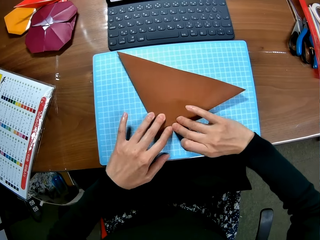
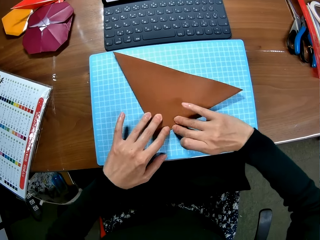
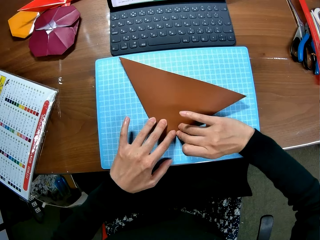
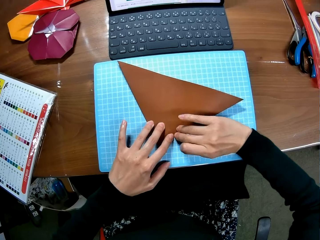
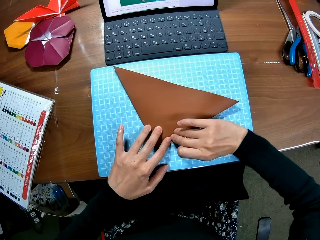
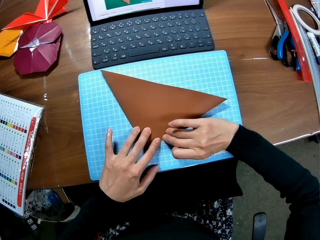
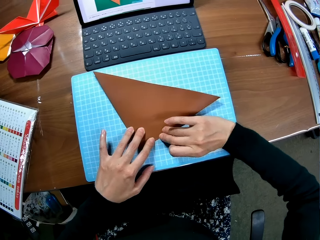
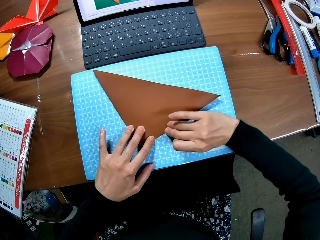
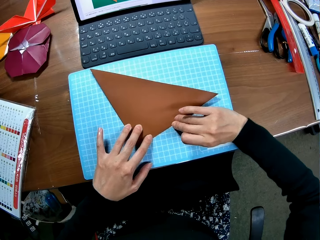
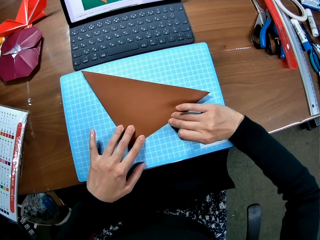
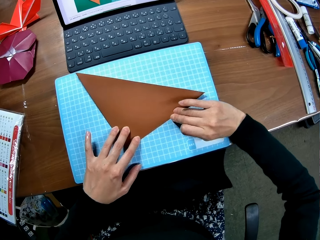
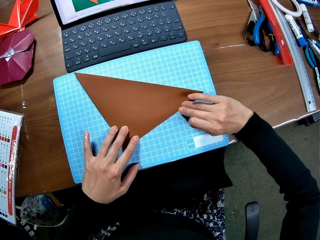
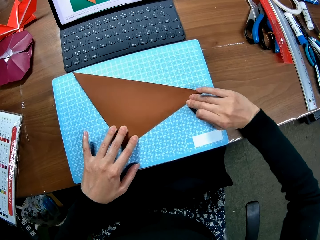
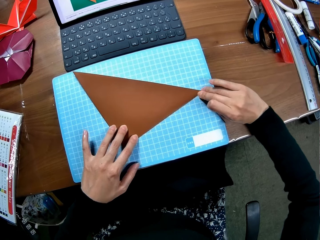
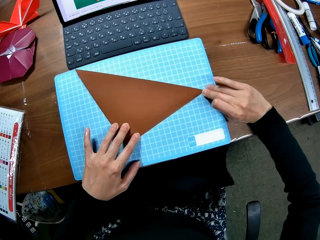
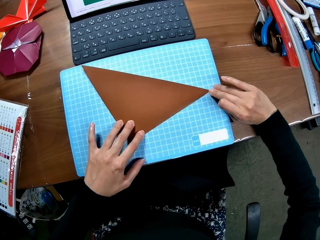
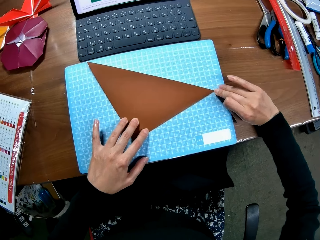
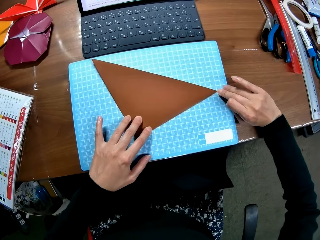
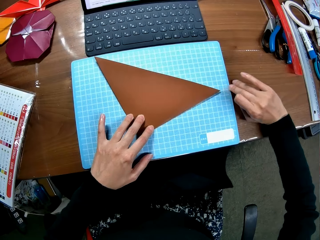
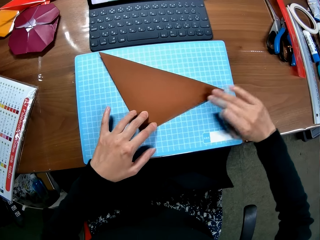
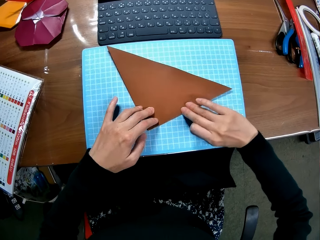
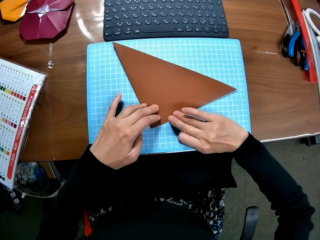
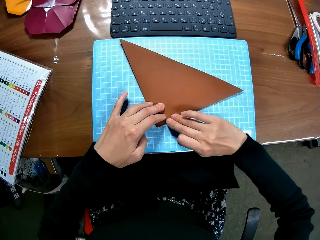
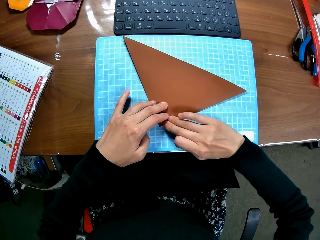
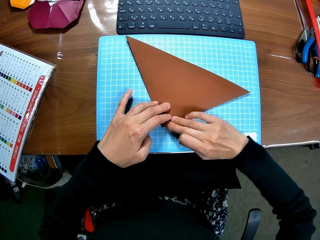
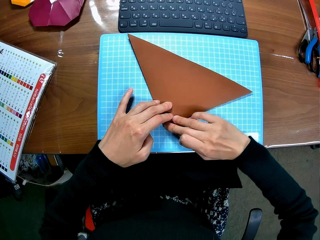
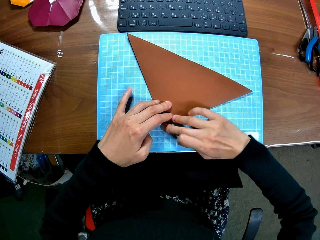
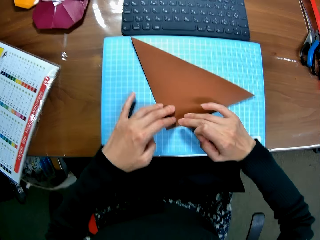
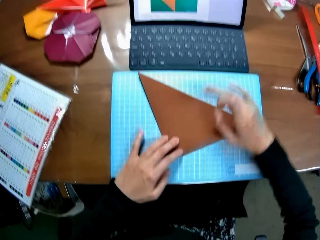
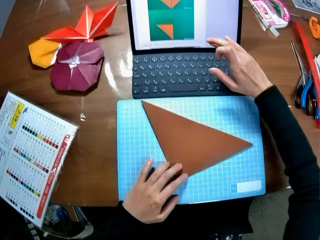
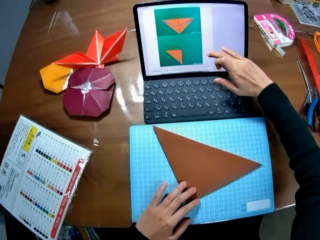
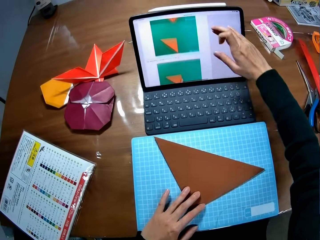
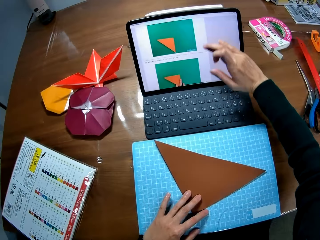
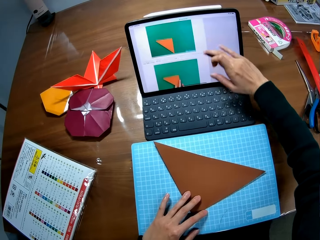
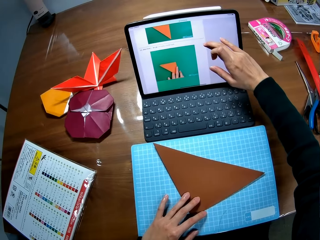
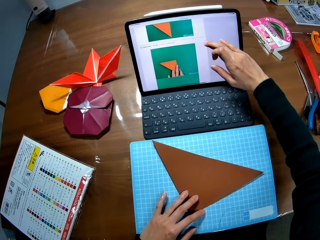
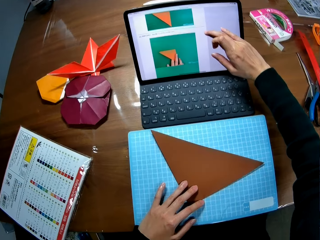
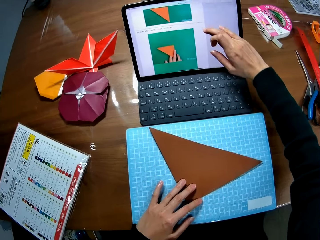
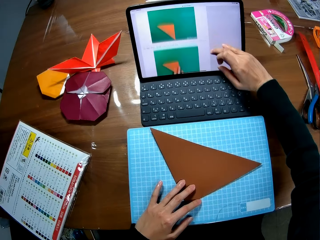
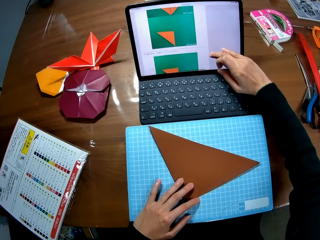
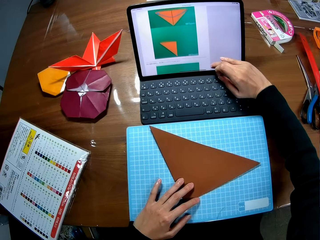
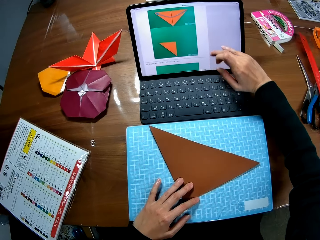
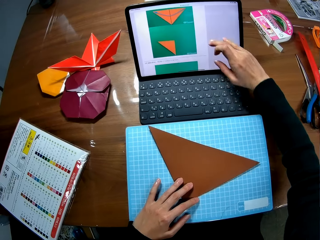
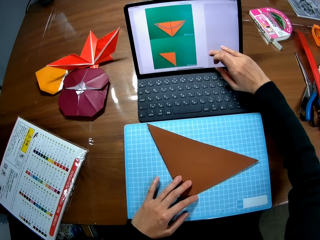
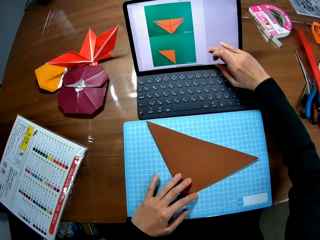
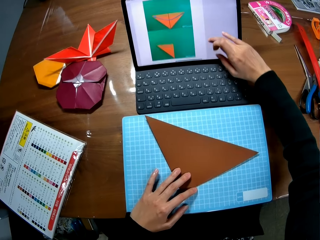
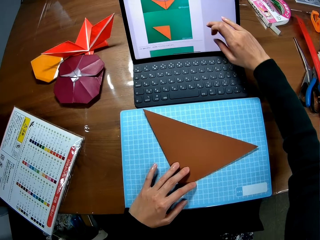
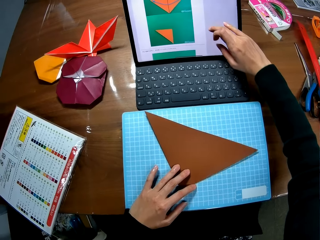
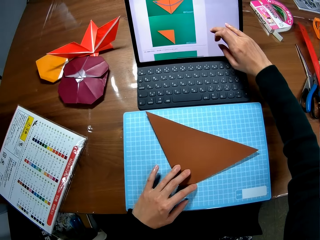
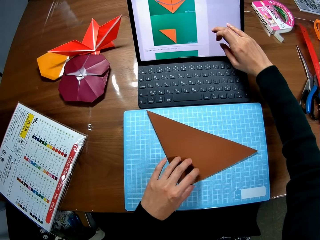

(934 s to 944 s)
The camera wearer touches the screen. They operate the laptop.

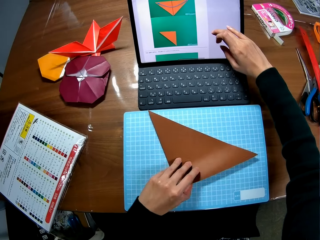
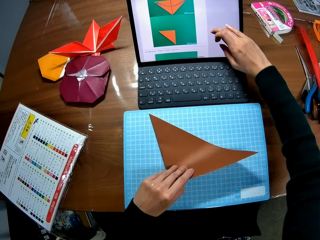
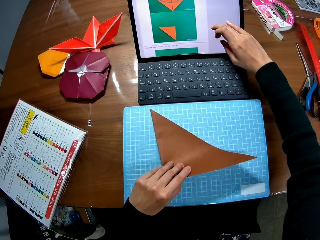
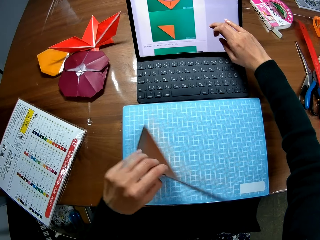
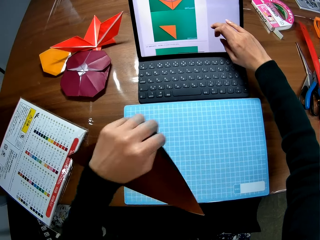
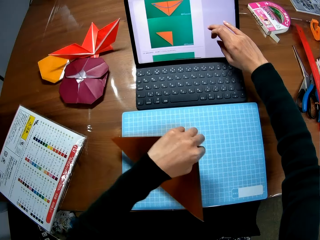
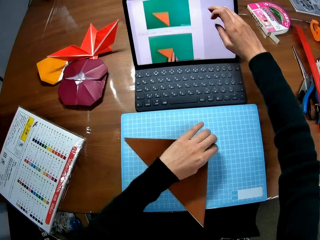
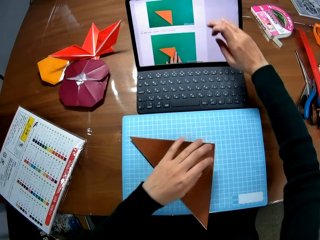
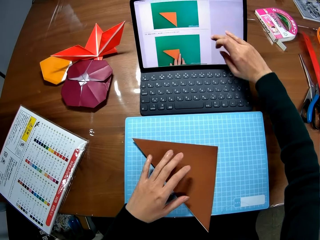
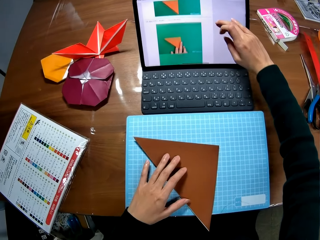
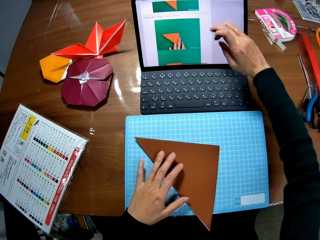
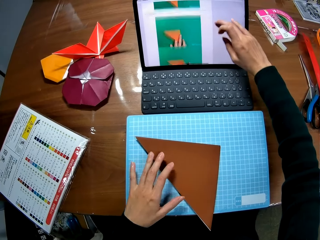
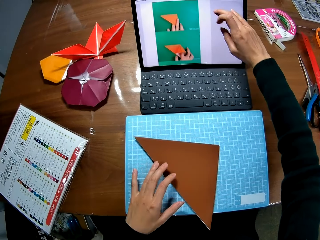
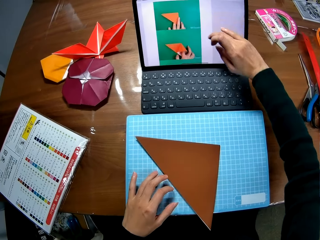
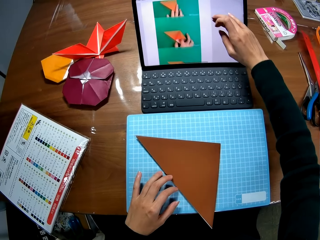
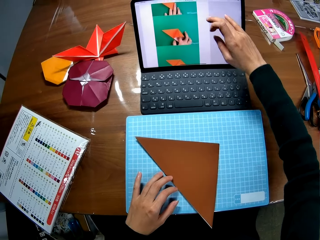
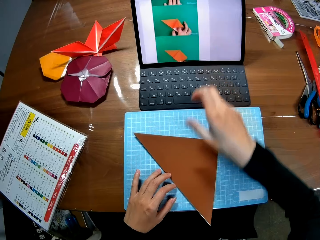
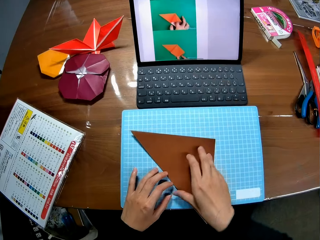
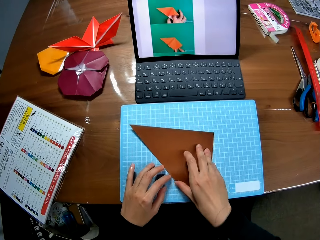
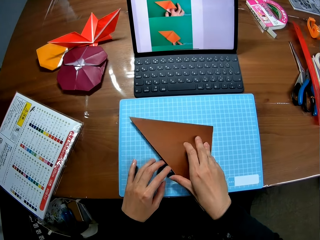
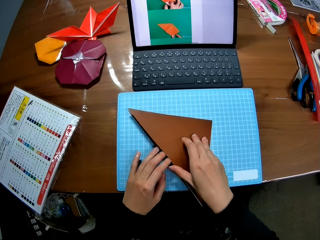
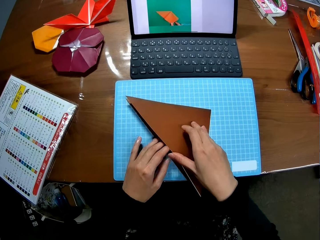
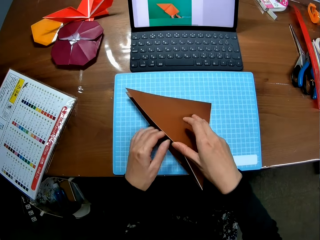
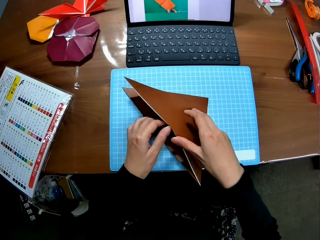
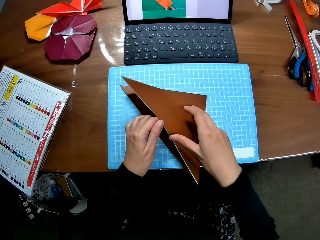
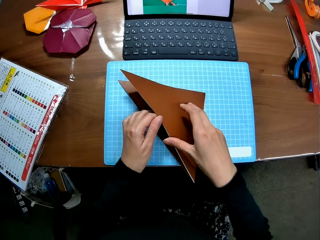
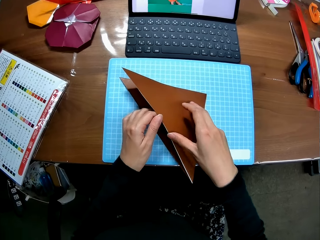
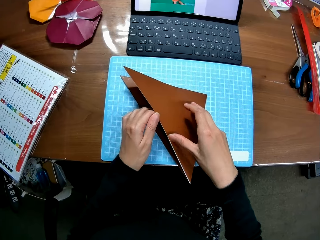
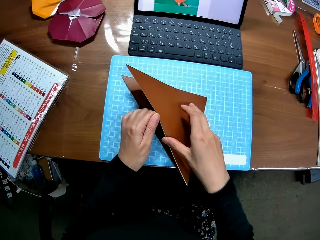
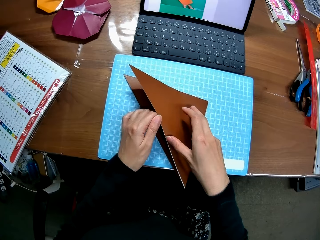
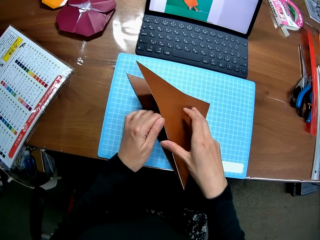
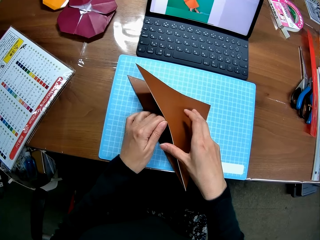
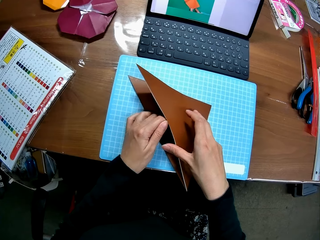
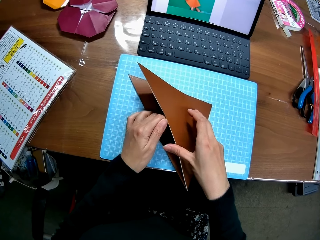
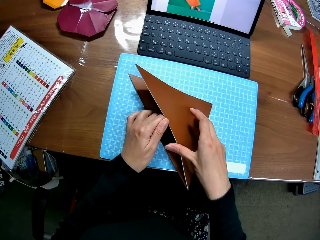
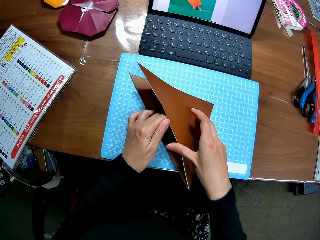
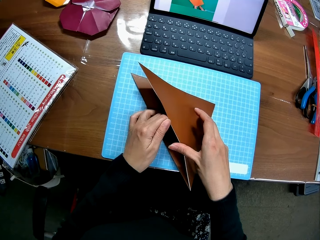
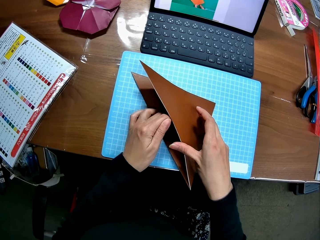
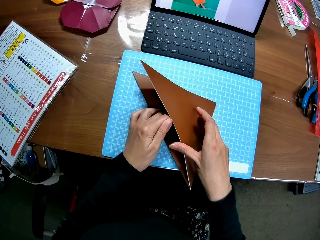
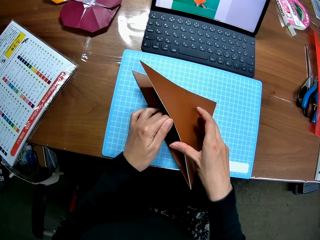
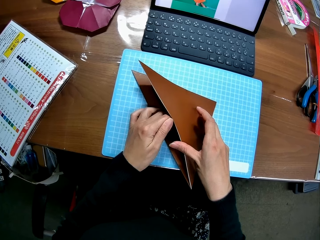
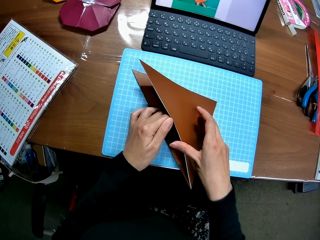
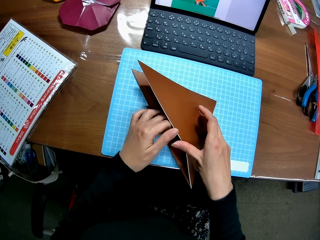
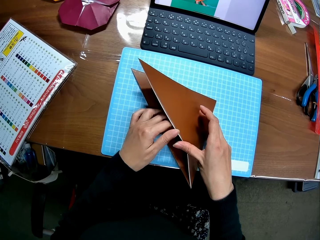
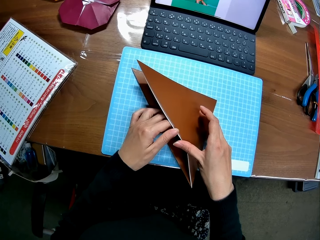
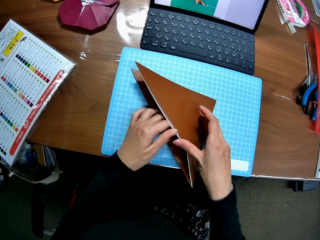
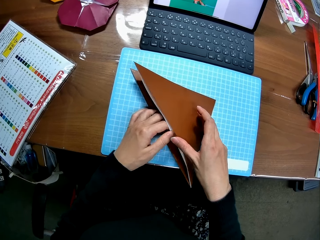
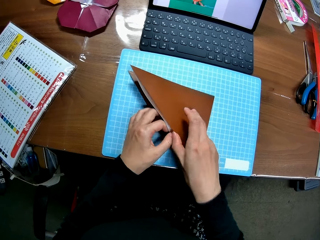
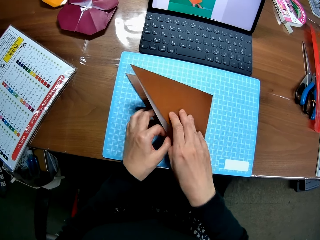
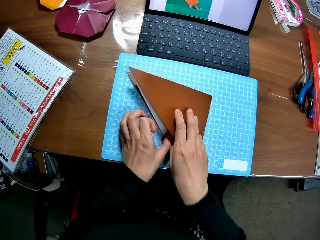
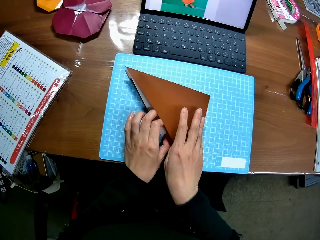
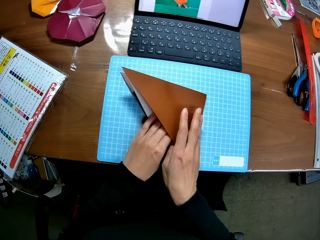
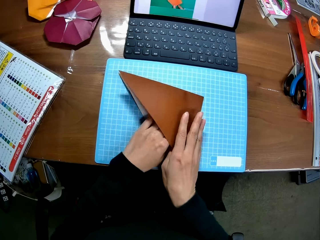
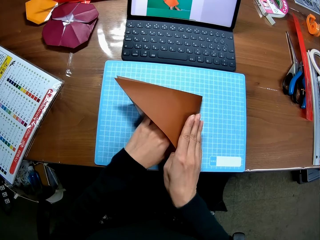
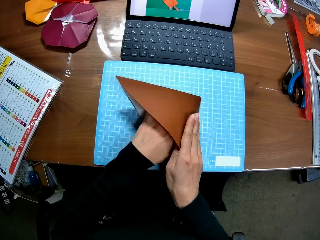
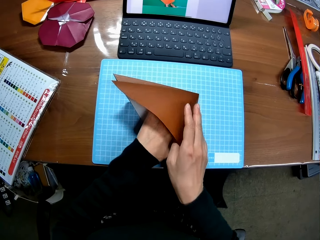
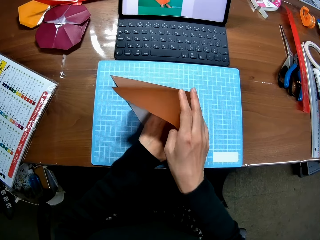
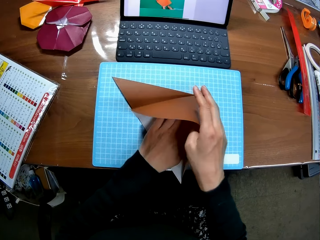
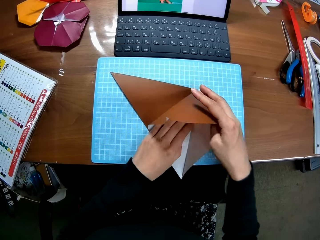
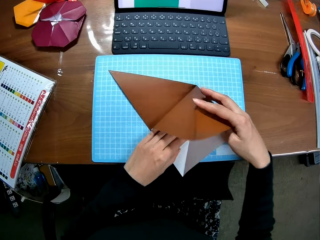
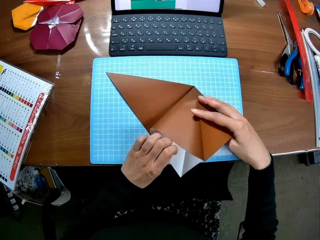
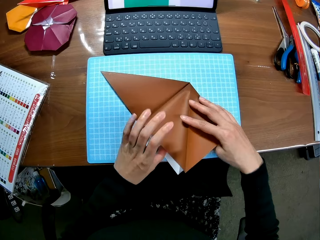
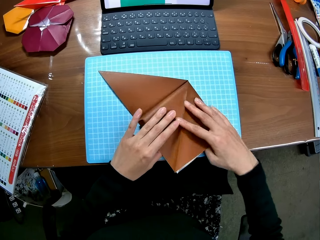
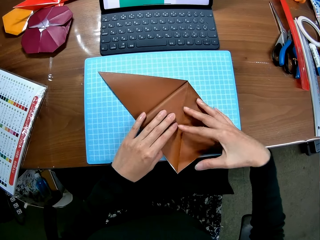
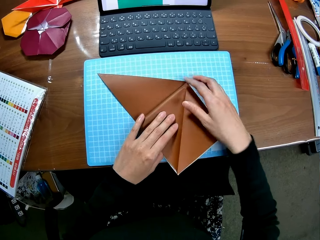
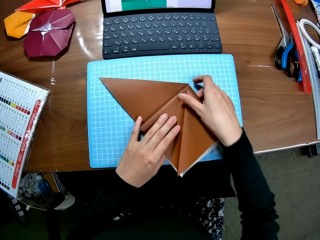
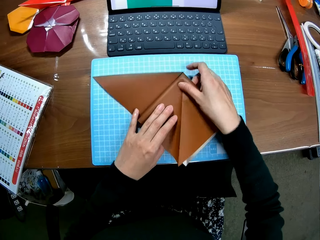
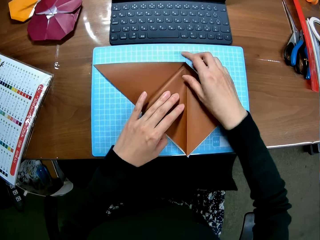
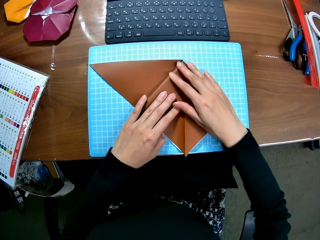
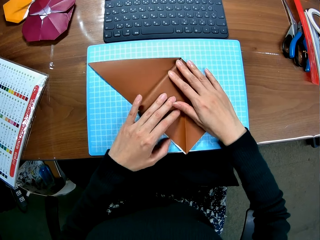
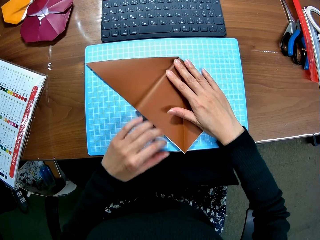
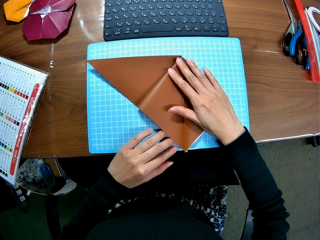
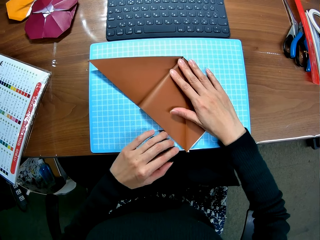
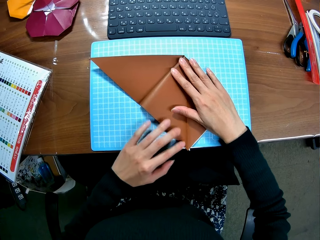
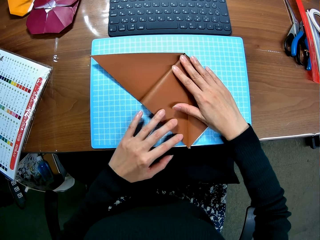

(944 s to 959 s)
The camera wearer turns the craft paper. They operate the laptop. They continue touching the screen. They fold the craft paper.
